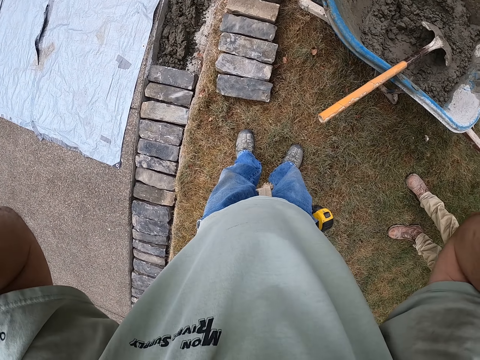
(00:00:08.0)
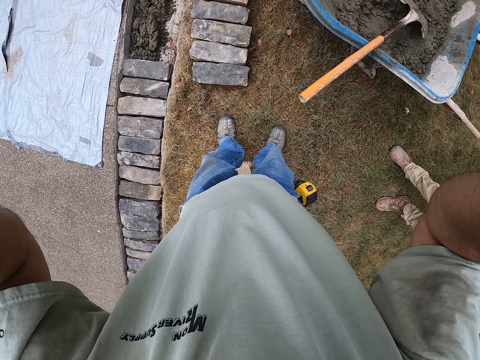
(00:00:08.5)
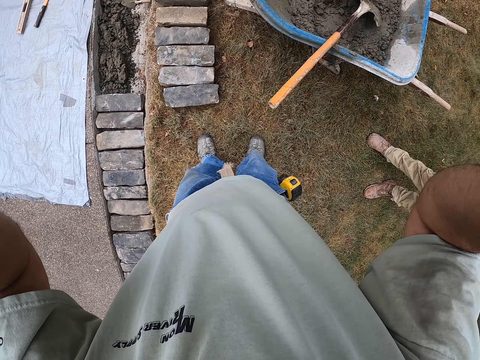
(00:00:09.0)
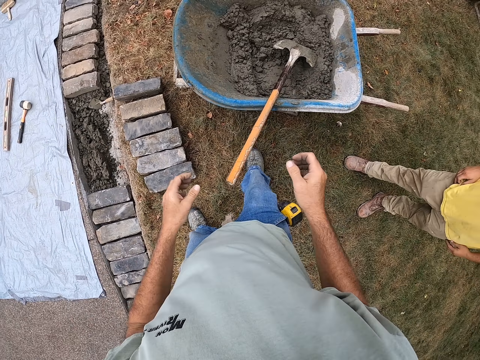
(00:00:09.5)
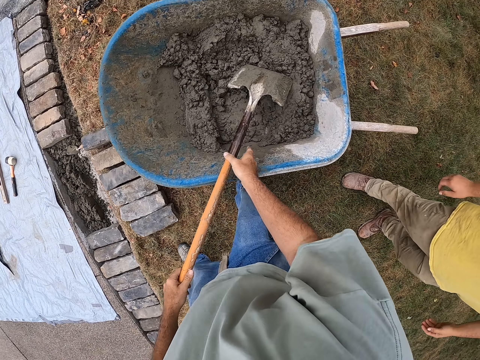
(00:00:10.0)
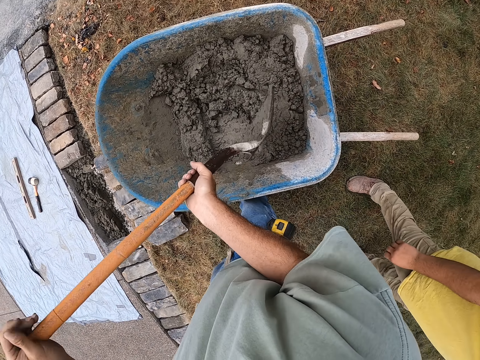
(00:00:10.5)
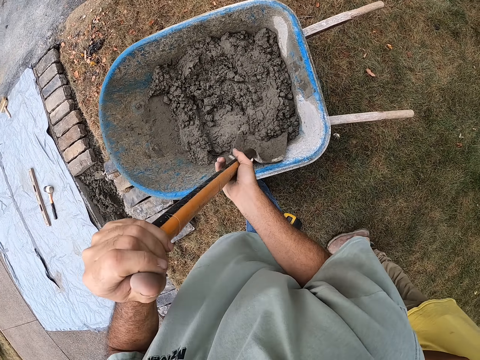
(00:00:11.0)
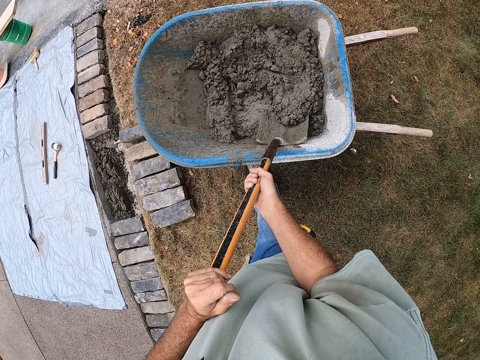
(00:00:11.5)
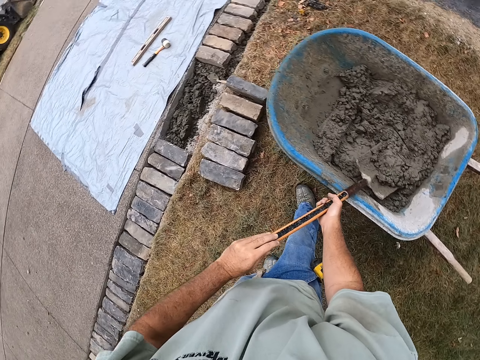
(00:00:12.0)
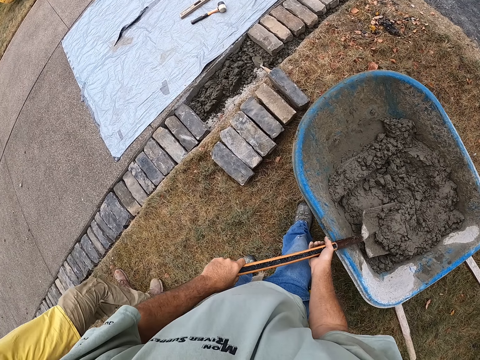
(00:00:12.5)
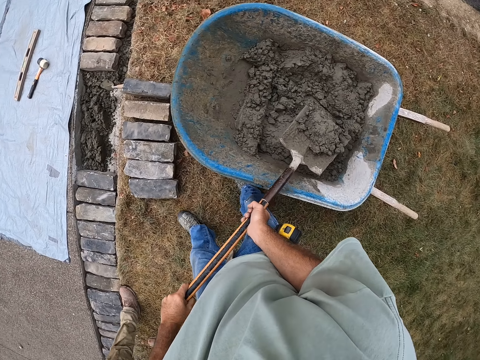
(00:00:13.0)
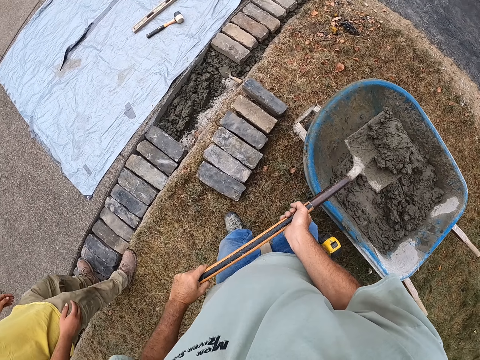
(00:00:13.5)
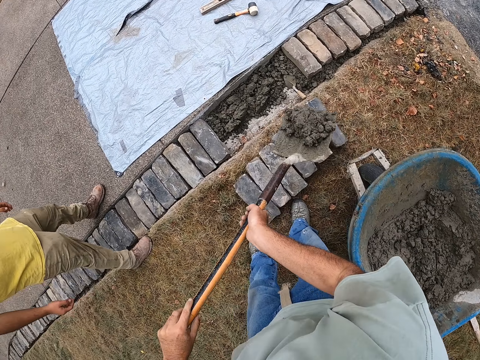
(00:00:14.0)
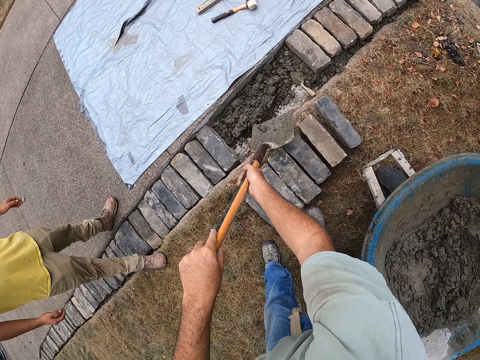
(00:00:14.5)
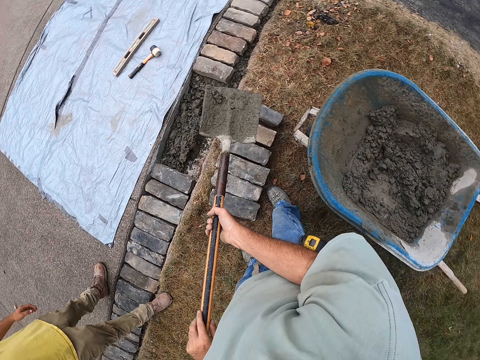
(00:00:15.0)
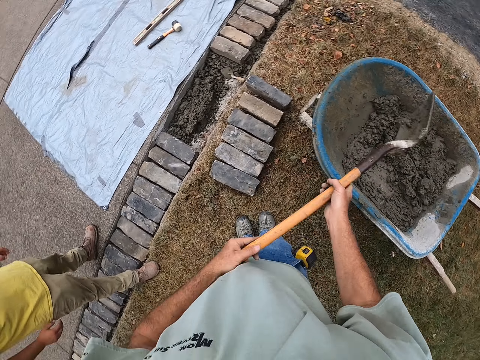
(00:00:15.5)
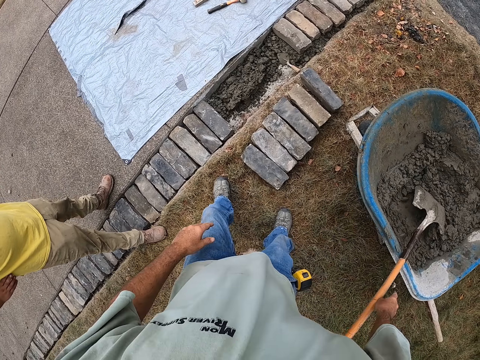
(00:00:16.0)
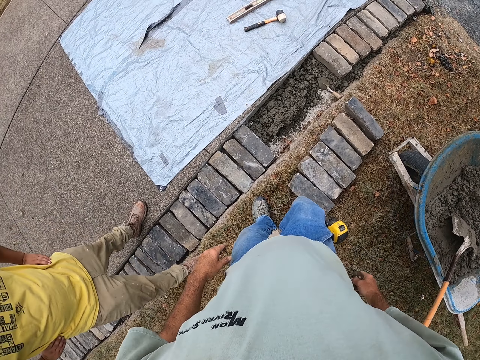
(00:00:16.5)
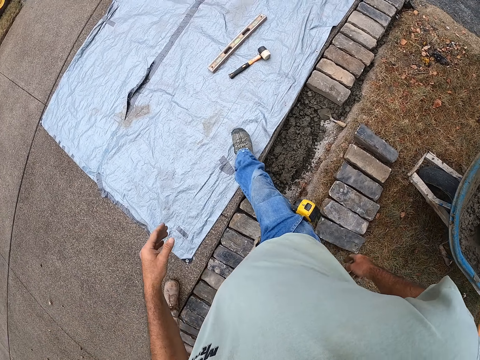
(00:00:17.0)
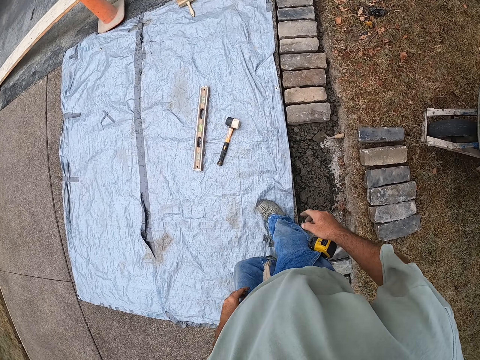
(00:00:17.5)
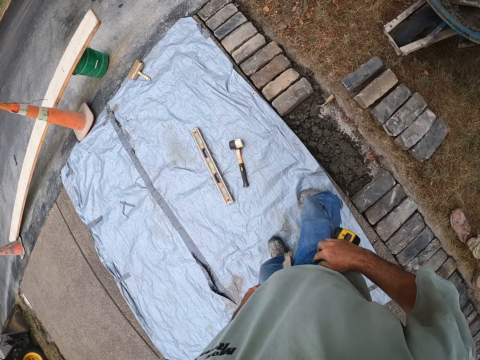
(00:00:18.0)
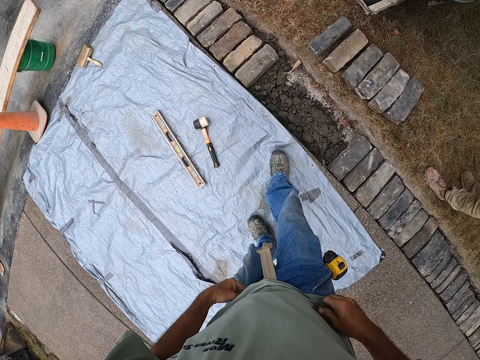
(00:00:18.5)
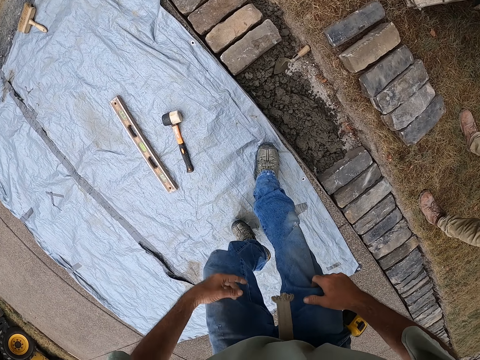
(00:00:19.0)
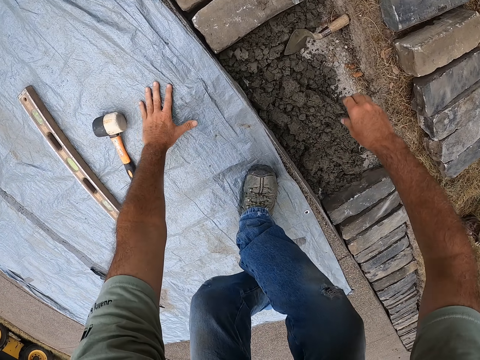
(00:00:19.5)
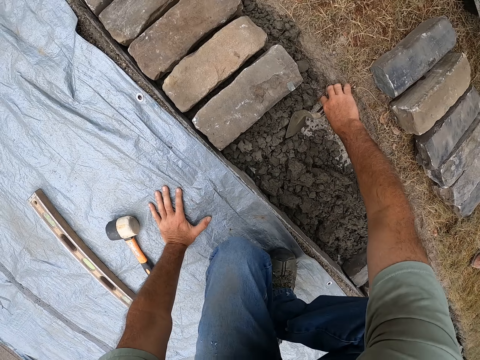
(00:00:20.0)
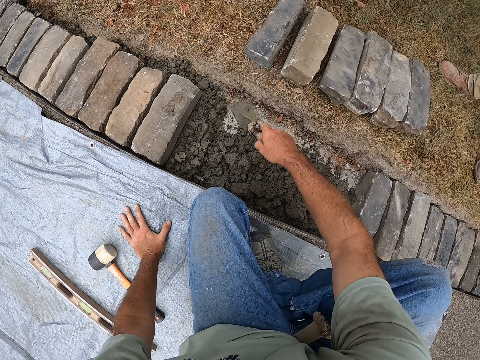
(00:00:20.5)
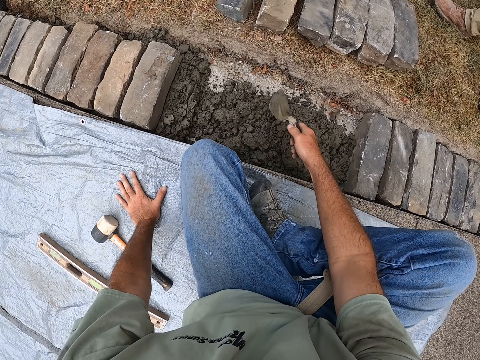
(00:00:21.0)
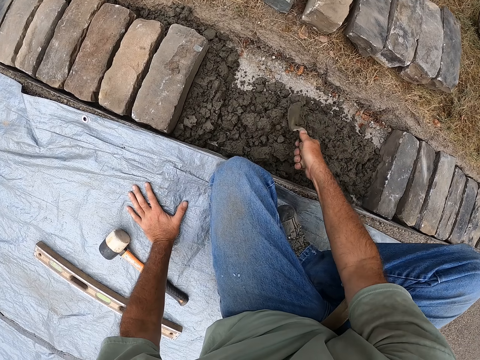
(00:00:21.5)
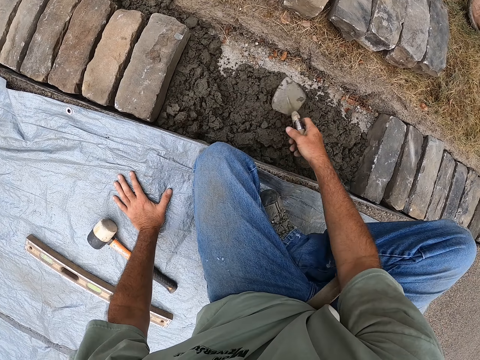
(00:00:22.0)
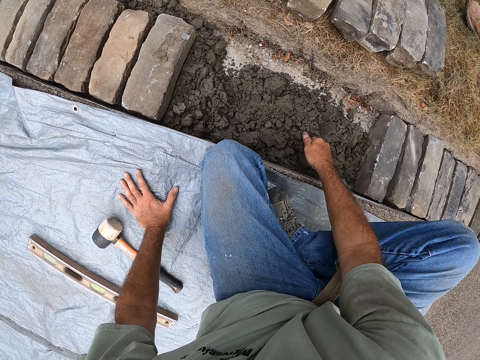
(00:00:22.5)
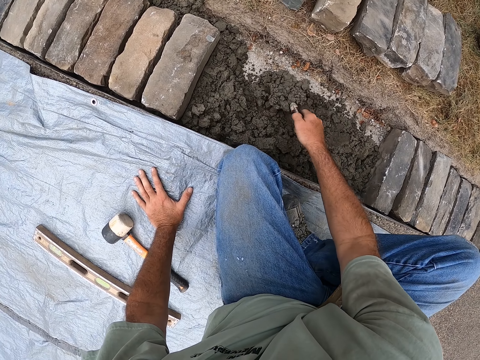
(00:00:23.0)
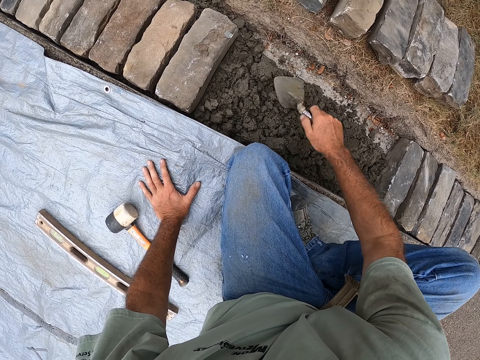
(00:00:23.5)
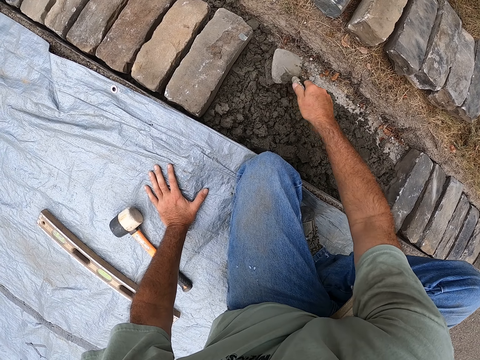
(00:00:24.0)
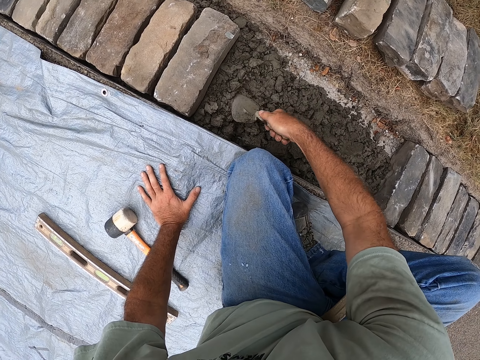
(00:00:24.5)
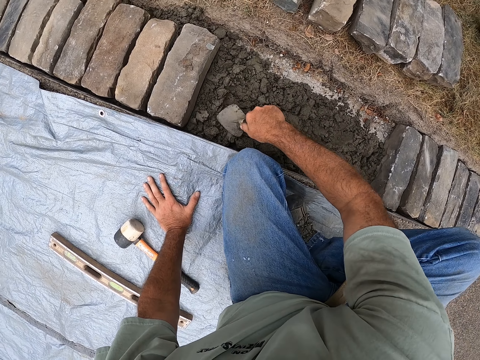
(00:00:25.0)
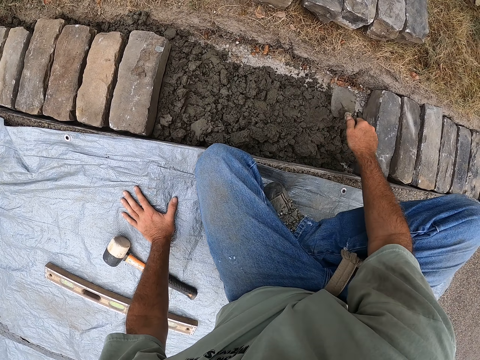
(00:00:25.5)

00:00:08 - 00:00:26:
The camera wearer puts his hands up. He drops his hands. He bends downwards. He holds the spade. He picks up the spade from the wheelbarrow. He scoops the mortar with the spade. He carries the spade. He puts the mortar in a ditch. He carries the spade. He puts the spade in the wheelbarrow. He stands up and removes one hand from the spade. He walks around the ground. He touches his trousers. He squats down and puts his left hand down. He holds a trowel. He picks the trowel from the ground. He sits on the ground. He spreads the mortar with the trowel in the ditch.

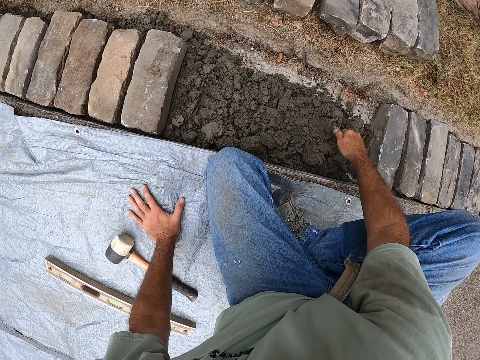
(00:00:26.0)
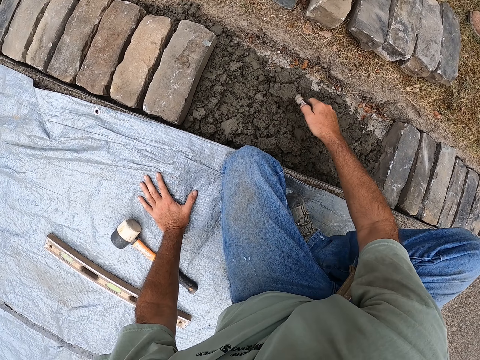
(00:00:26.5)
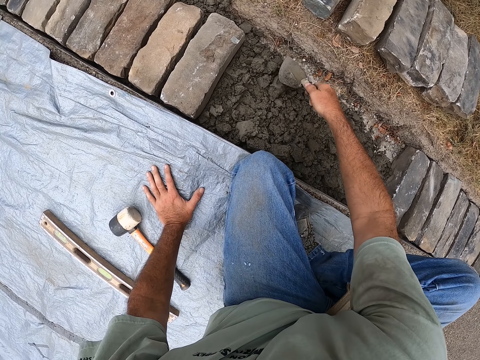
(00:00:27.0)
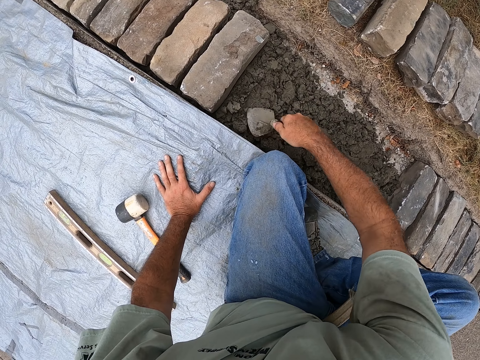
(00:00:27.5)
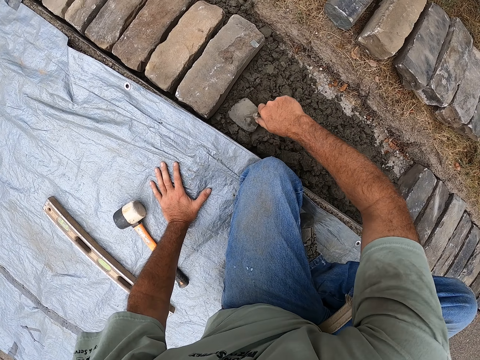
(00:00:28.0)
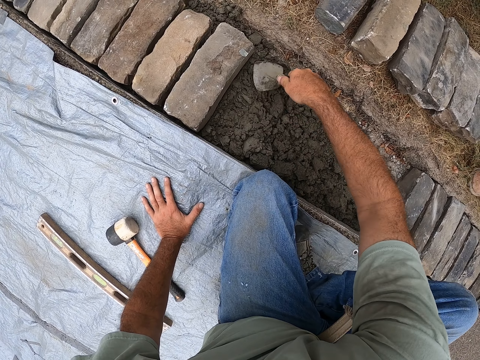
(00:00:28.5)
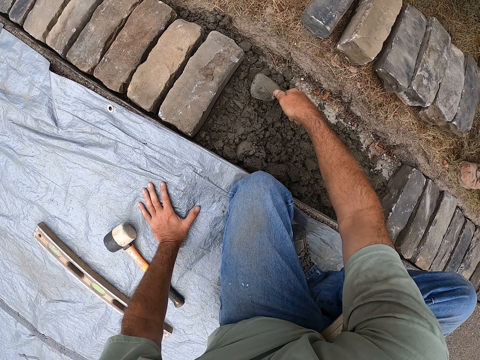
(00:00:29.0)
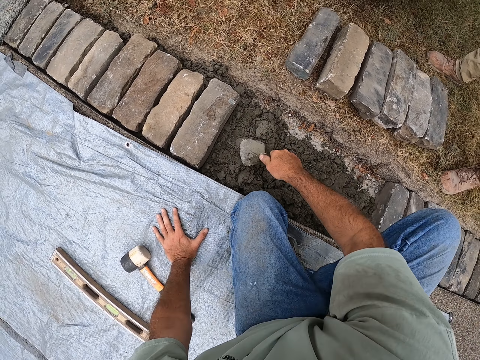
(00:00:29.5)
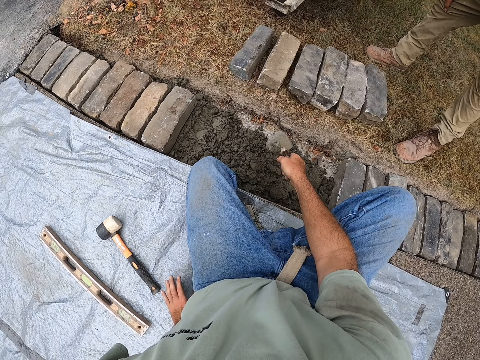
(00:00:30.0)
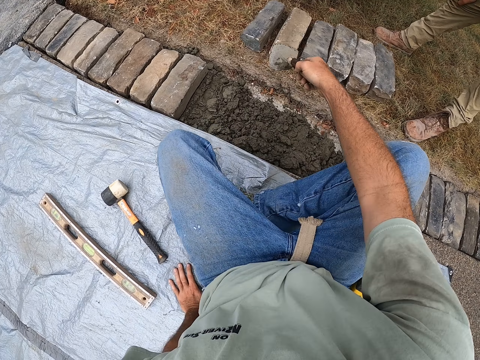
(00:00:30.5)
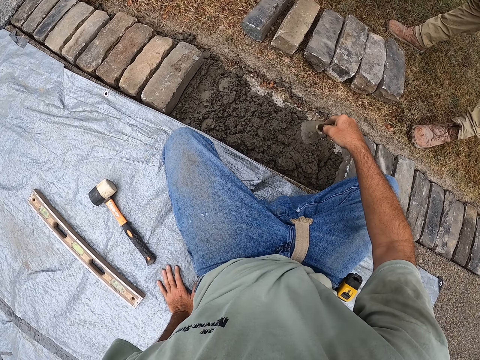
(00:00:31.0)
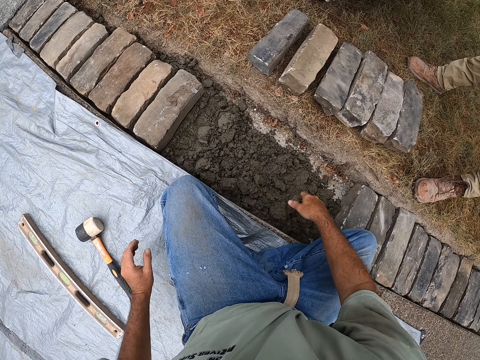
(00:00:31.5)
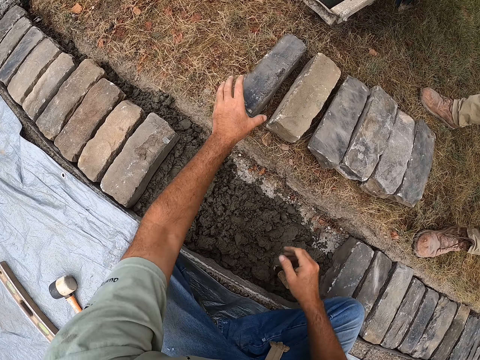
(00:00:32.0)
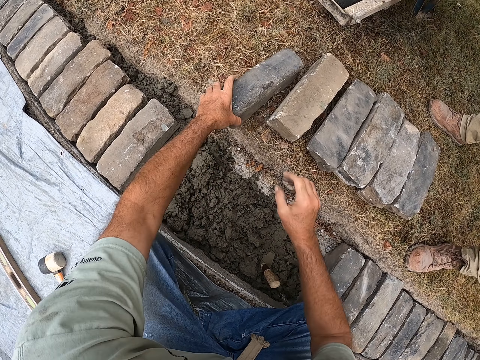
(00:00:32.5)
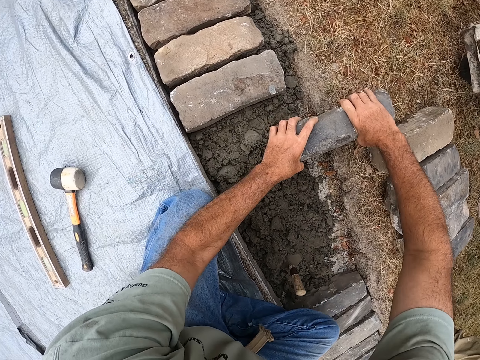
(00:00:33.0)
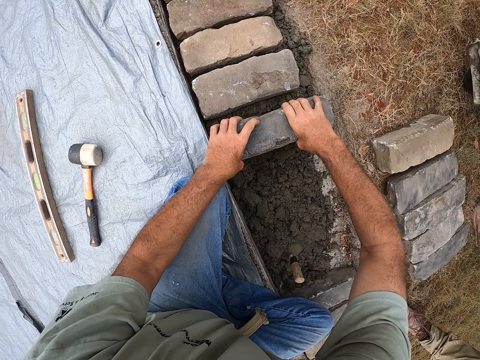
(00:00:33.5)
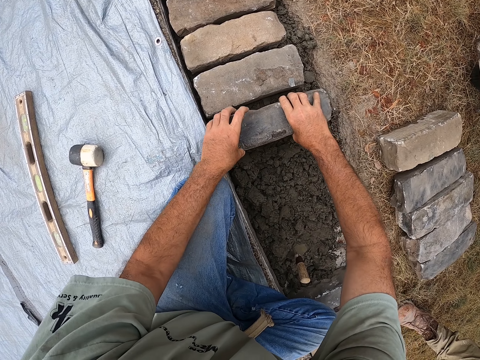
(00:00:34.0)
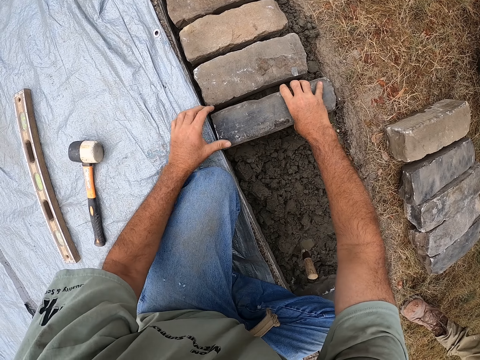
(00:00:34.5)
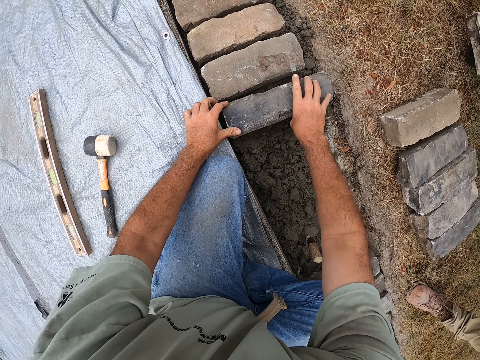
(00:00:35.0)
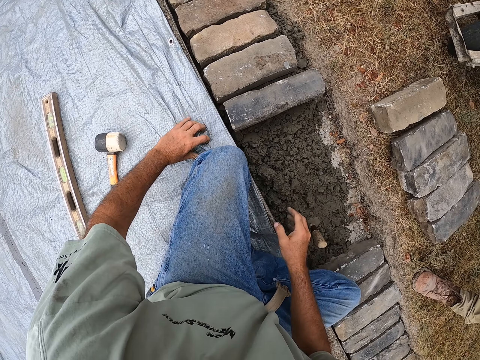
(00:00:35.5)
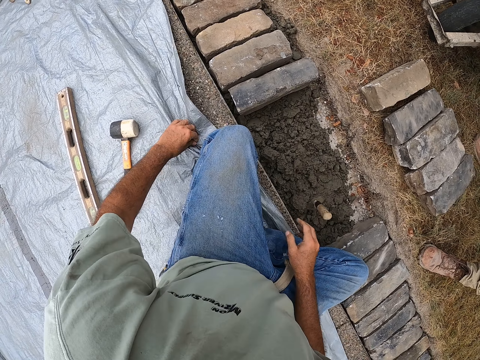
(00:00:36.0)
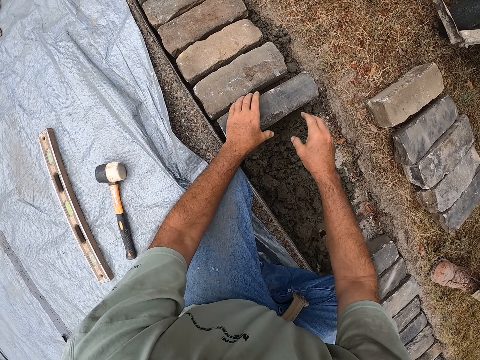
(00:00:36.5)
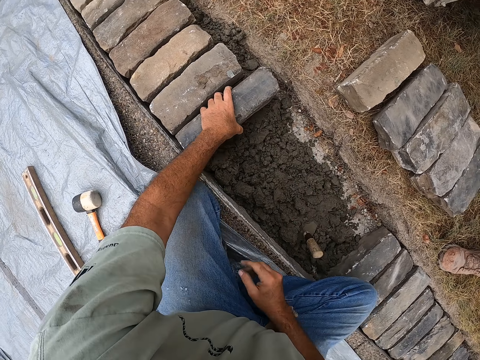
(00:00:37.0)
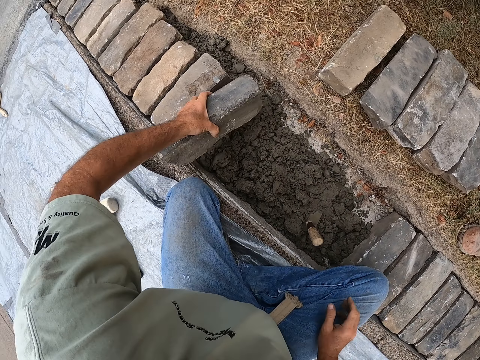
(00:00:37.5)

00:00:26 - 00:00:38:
The camera wearer moves a hand on the ground. They remove the trowel from the ground and drop the trowel on the ground. They move a hand toward the stone. They pick up the brick or stone. They carry the stone with two hands. They put the brick in a ditch. They remove a hand from the stone. They move the sack on the ground. They pick the stone on the ground.
